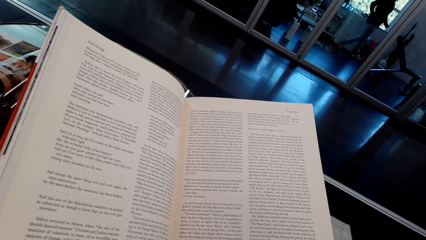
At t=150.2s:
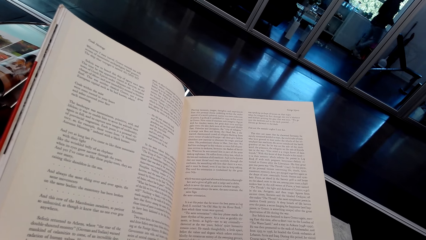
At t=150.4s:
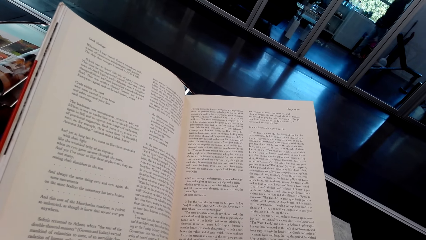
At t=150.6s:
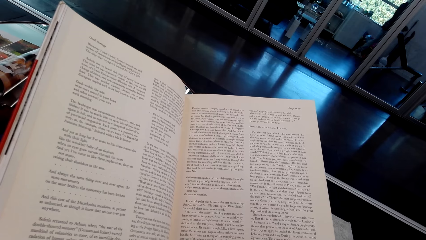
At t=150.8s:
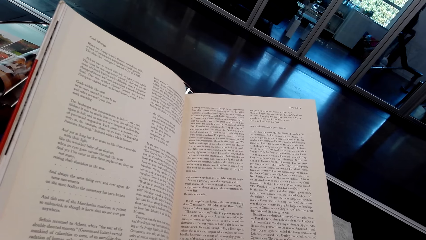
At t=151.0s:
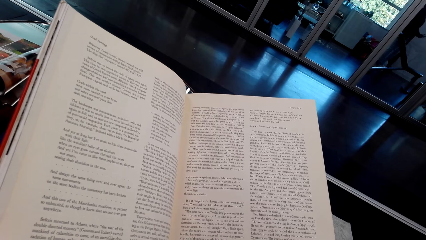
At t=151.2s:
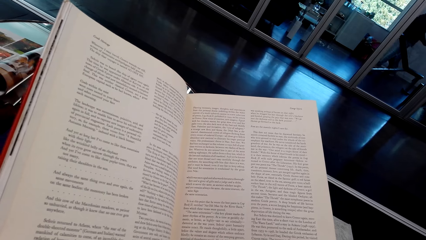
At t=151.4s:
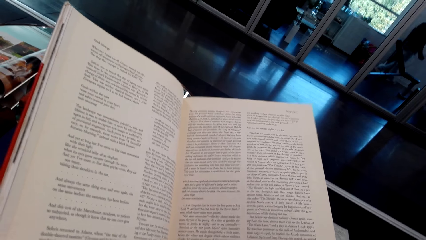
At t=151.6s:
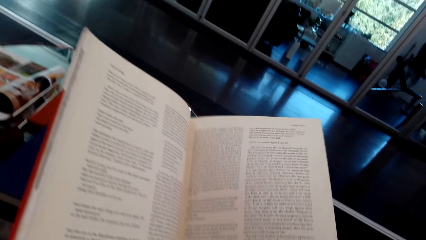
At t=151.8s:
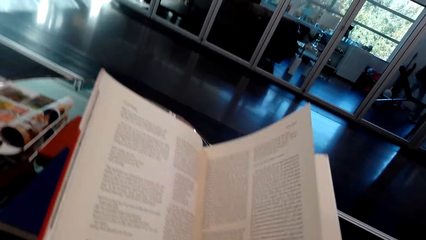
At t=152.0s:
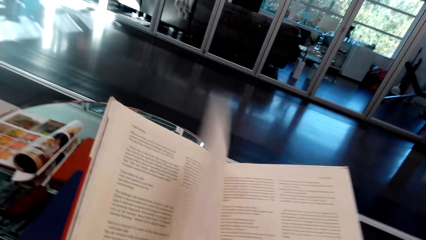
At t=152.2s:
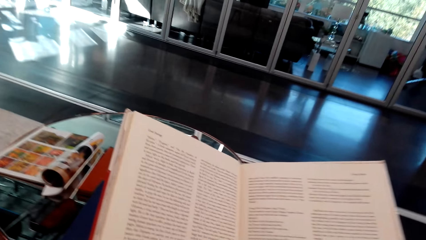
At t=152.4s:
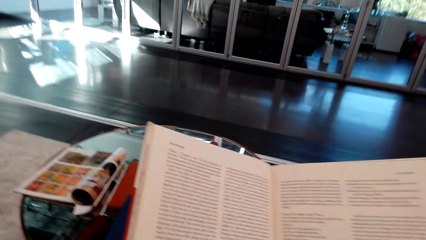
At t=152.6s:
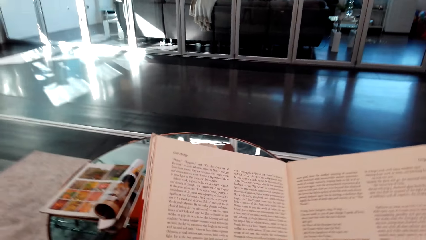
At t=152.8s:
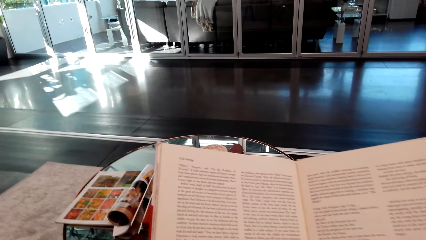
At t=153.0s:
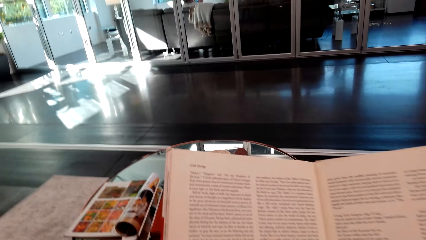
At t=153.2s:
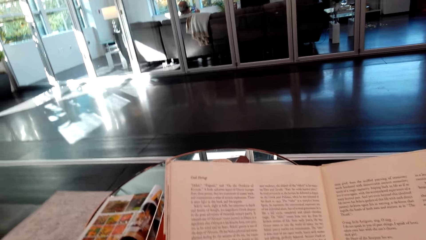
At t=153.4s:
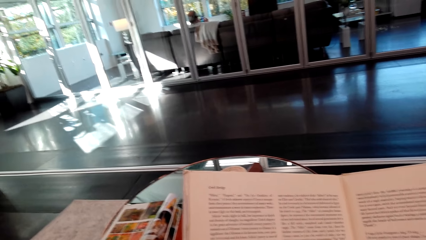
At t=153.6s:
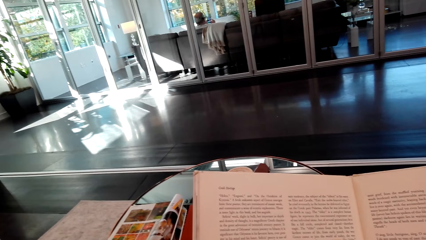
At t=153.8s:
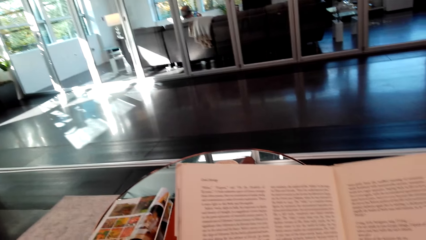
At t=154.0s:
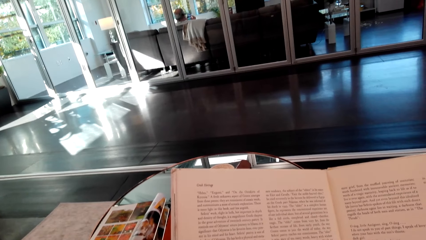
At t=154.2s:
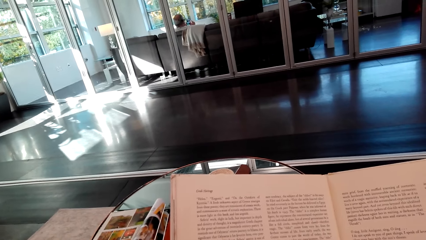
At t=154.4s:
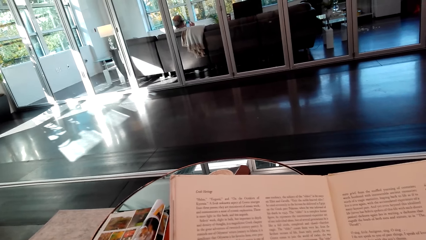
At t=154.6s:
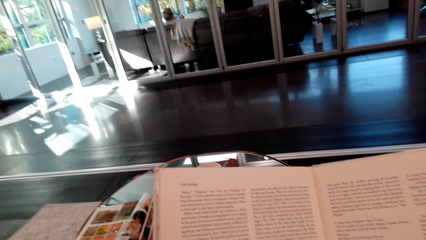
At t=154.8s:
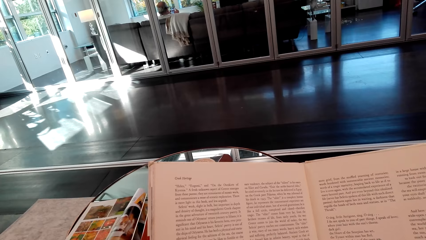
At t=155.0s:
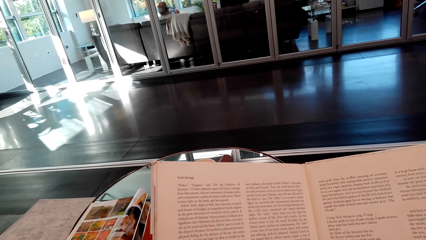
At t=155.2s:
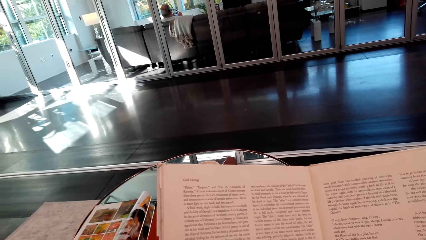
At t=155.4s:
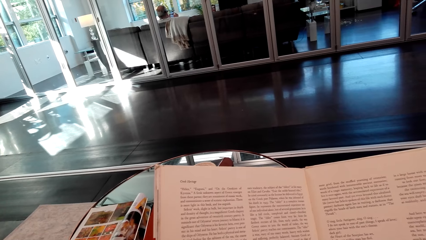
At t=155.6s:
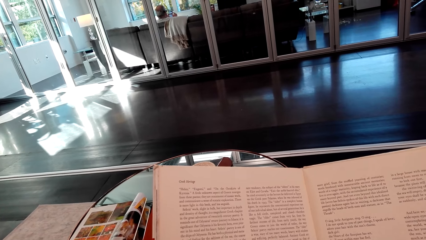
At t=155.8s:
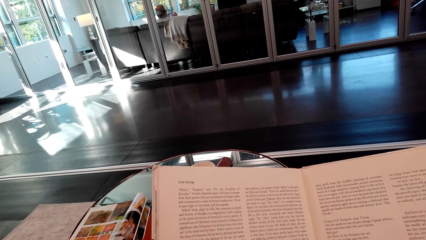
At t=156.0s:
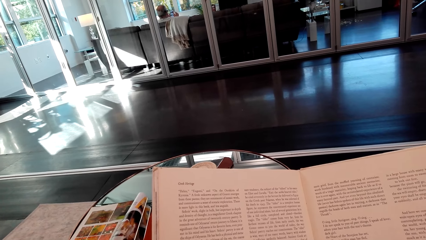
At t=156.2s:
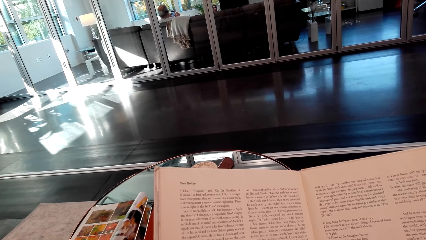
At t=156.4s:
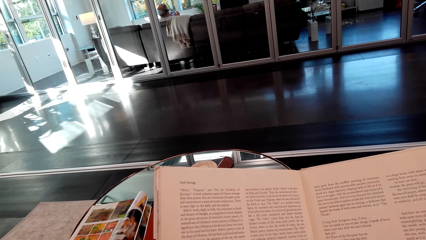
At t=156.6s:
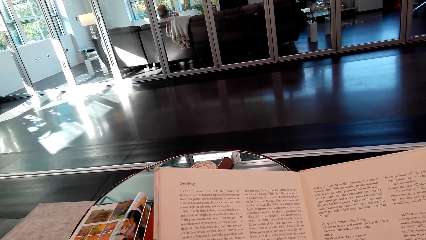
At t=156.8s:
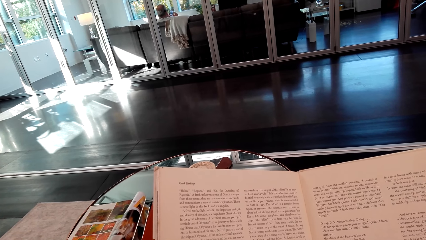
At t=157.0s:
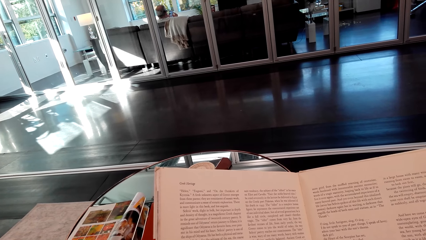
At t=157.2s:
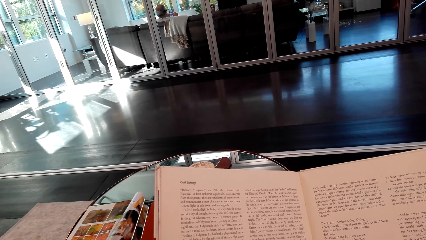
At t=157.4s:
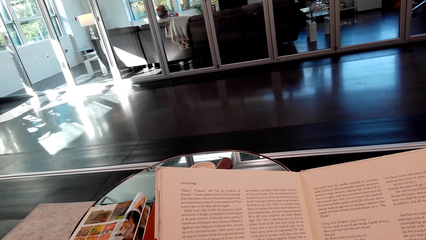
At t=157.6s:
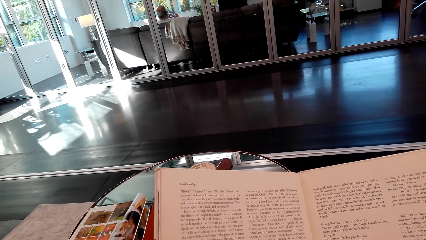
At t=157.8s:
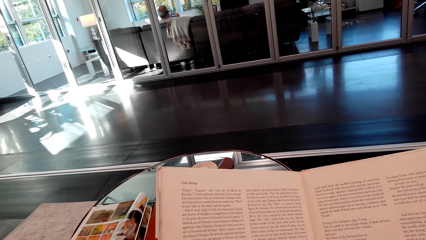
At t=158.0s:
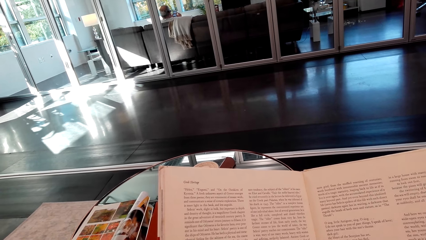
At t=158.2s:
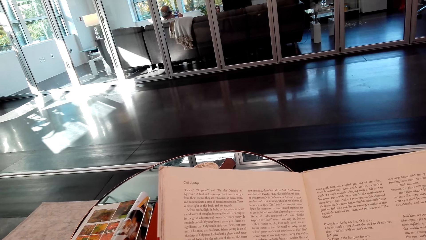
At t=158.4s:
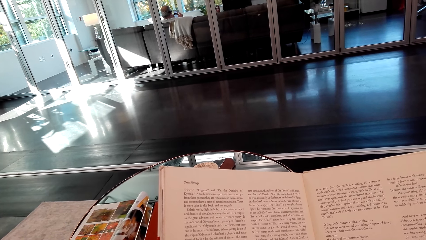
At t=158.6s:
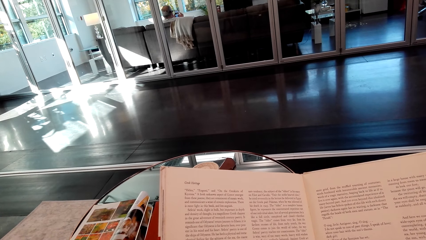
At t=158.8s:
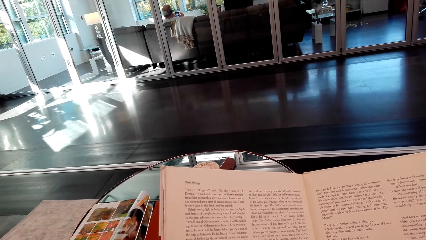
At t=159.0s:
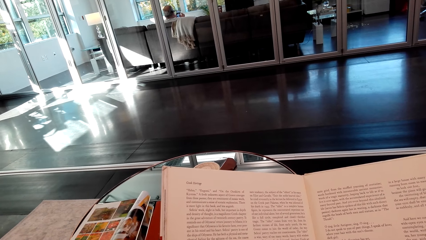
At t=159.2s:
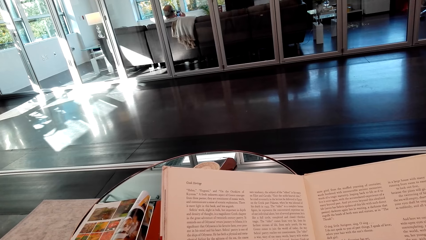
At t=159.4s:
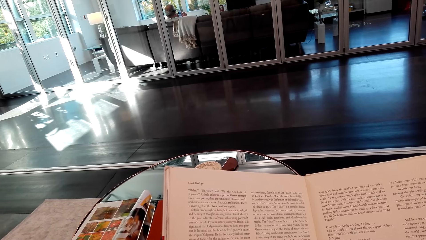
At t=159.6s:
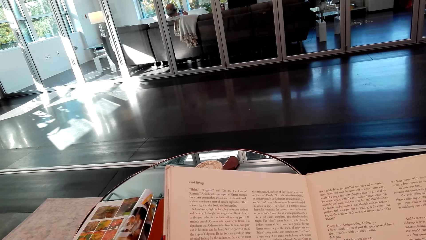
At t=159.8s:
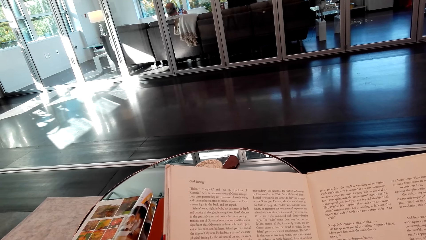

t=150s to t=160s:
The camera wearer opens a new page of the book. They read the new page of the book.

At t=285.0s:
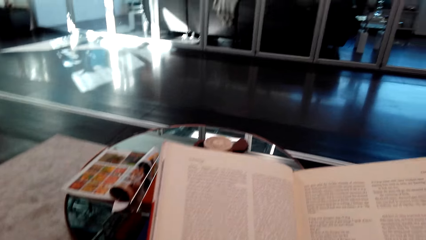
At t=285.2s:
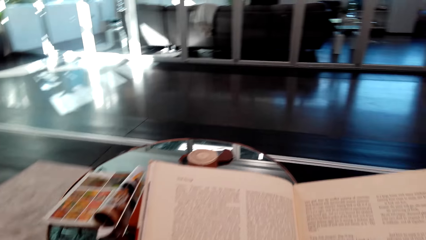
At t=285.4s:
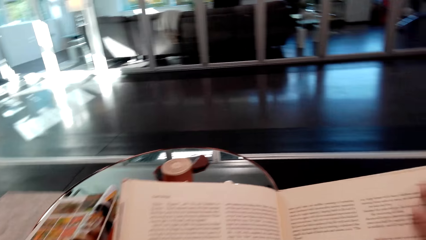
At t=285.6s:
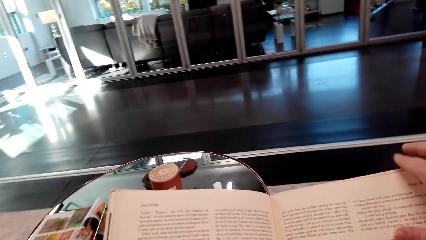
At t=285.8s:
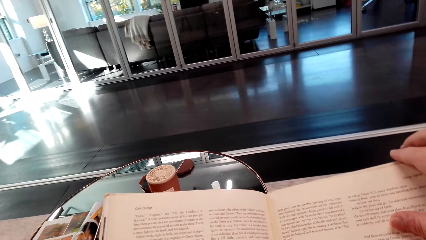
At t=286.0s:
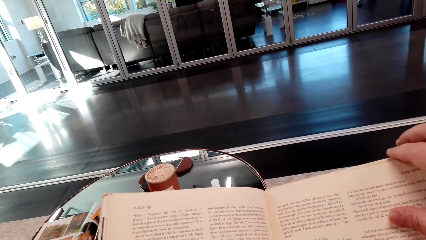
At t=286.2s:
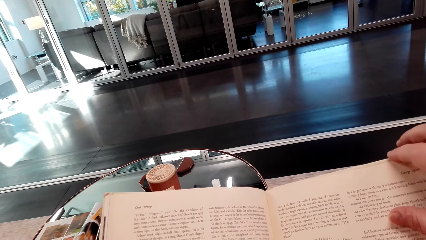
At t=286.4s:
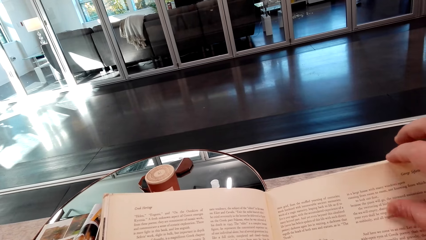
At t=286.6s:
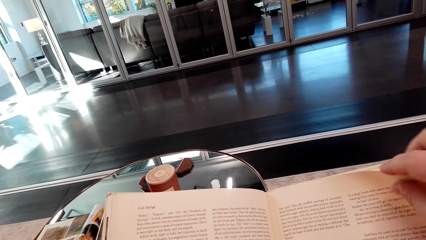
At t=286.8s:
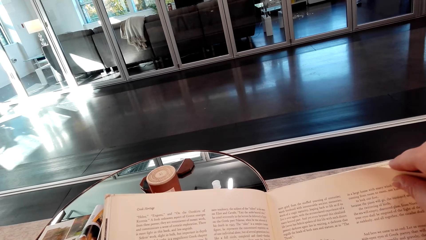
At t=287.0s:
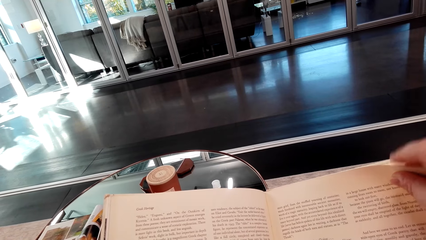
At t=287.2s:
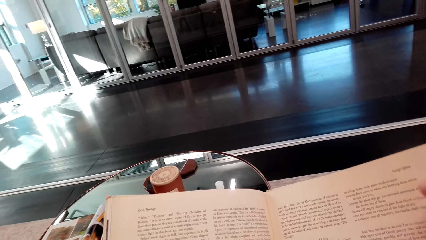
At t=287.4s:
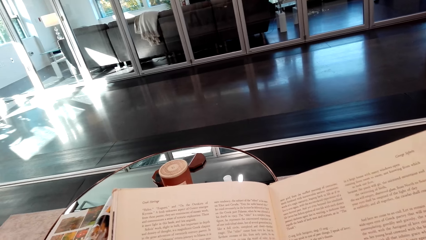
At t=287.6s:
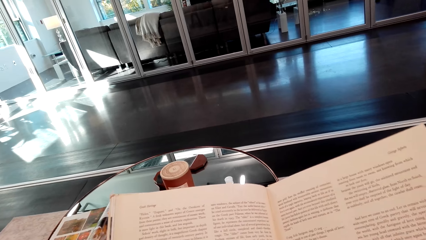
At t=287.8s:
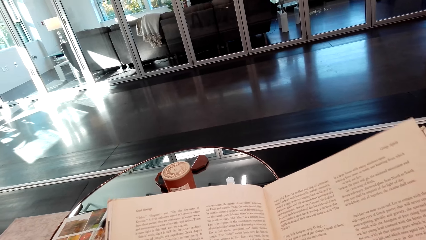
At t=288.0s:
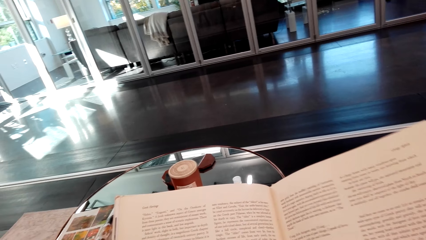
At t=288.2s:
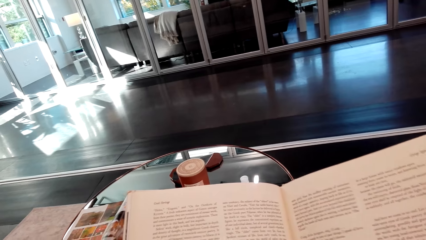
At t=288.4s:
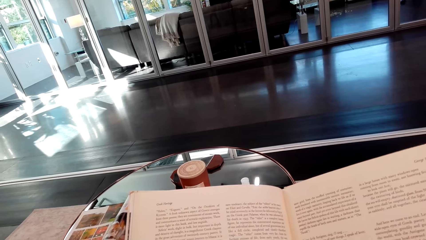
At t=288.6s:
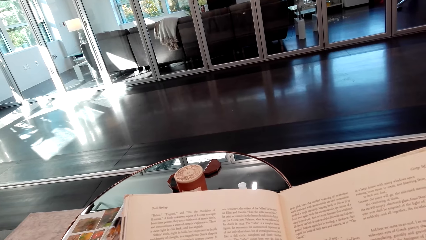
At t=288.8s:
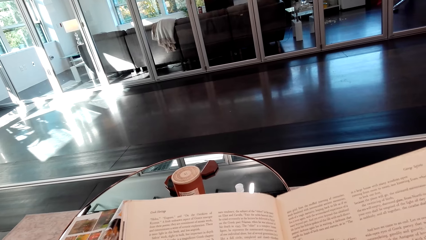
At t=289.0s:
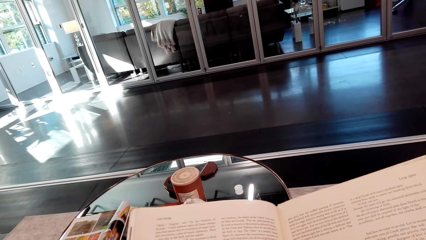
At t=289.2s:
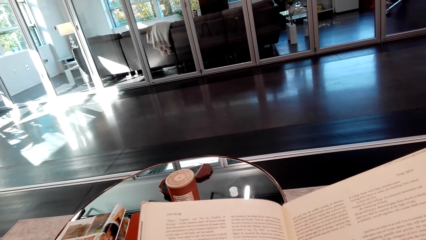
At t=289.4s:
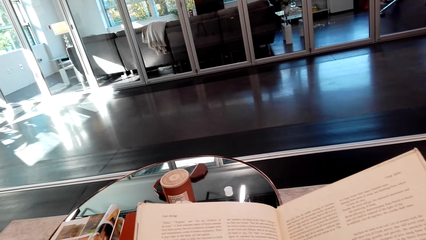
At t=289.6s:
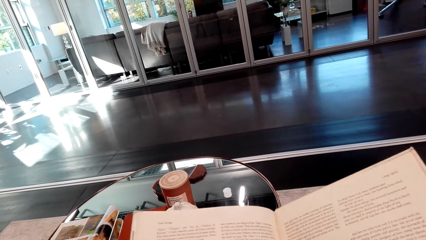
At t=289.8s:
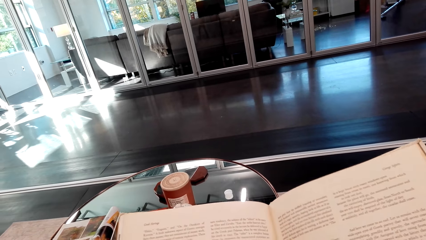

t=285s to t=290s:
The camera wearer lifts a page. They hold a new page of the book.
